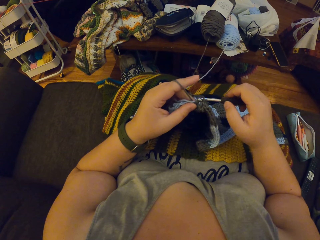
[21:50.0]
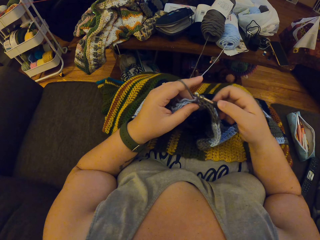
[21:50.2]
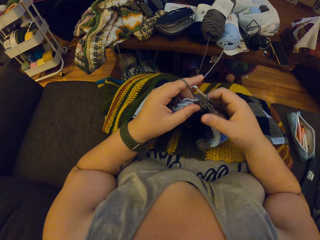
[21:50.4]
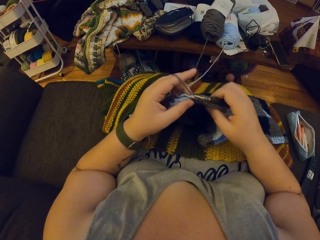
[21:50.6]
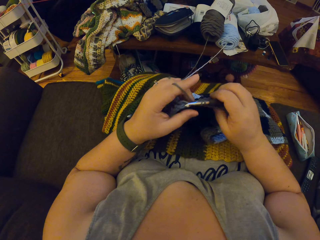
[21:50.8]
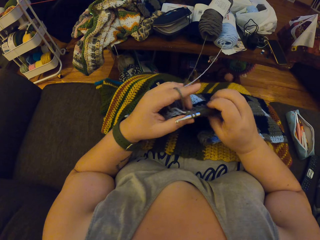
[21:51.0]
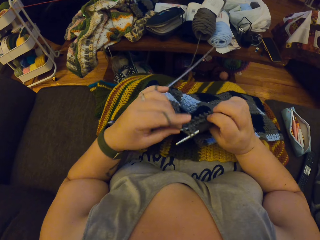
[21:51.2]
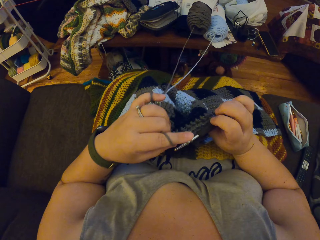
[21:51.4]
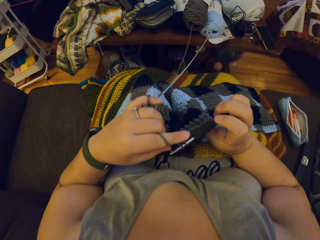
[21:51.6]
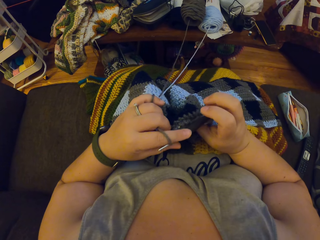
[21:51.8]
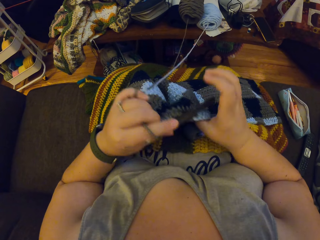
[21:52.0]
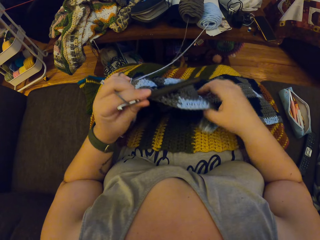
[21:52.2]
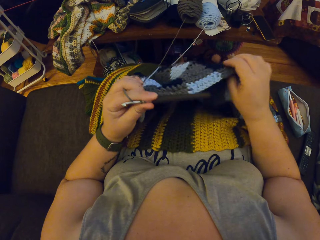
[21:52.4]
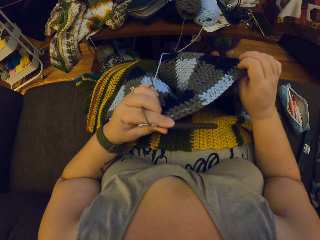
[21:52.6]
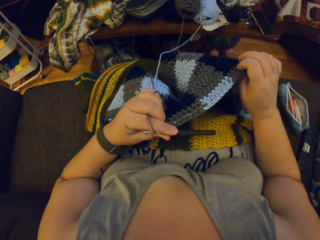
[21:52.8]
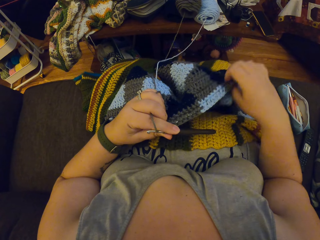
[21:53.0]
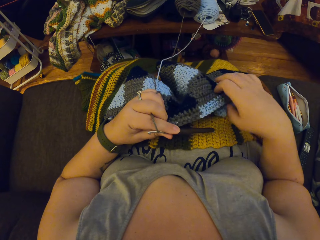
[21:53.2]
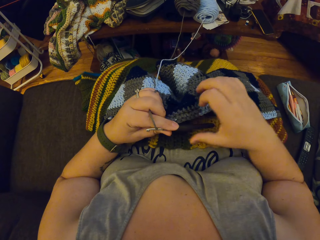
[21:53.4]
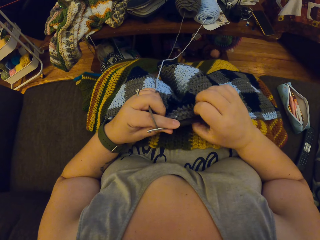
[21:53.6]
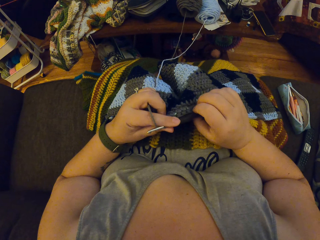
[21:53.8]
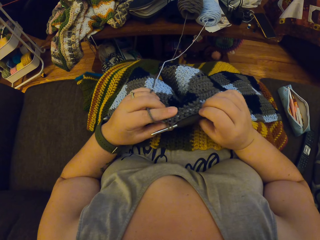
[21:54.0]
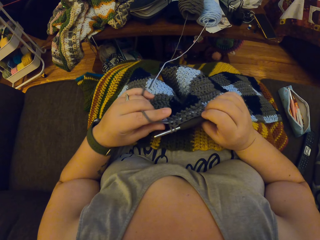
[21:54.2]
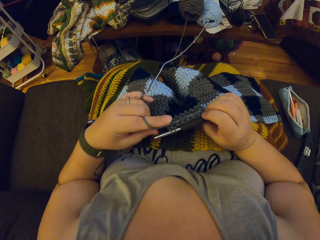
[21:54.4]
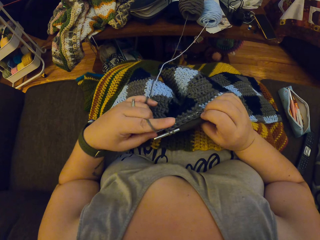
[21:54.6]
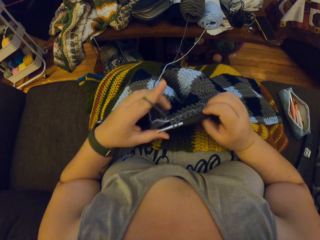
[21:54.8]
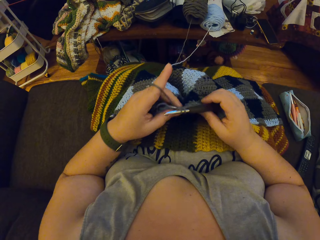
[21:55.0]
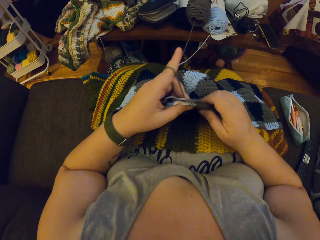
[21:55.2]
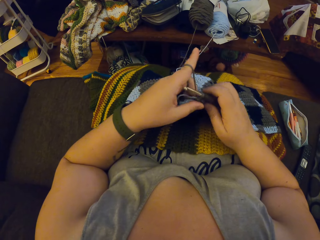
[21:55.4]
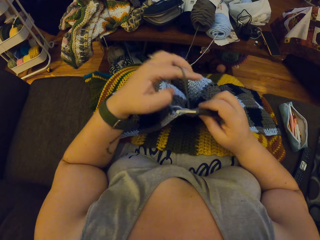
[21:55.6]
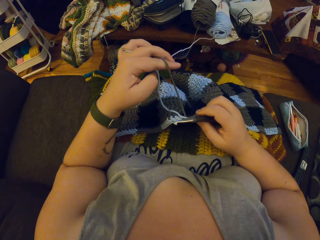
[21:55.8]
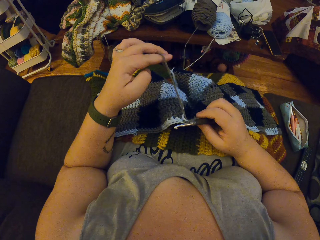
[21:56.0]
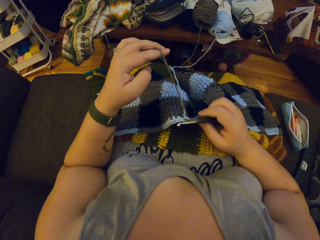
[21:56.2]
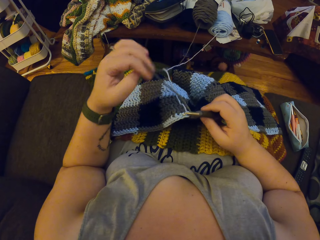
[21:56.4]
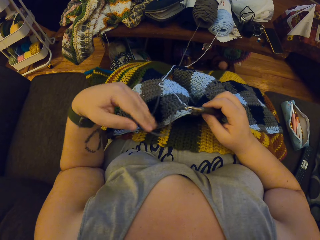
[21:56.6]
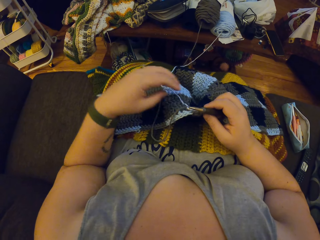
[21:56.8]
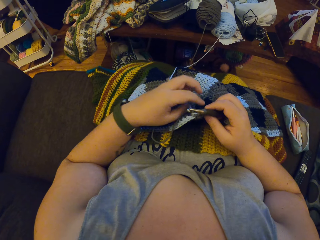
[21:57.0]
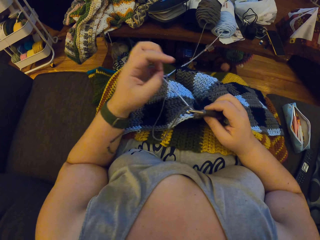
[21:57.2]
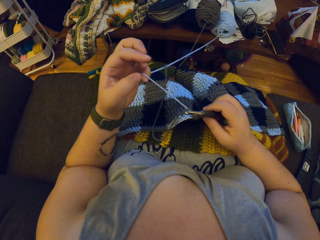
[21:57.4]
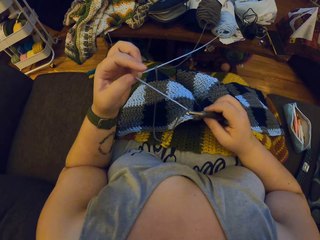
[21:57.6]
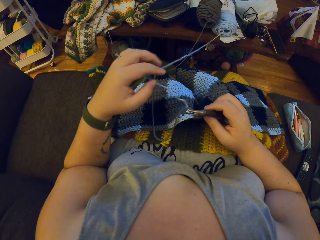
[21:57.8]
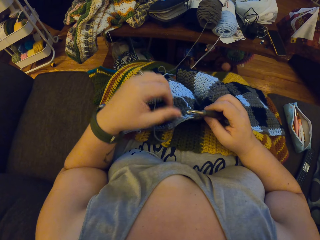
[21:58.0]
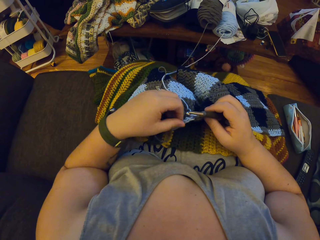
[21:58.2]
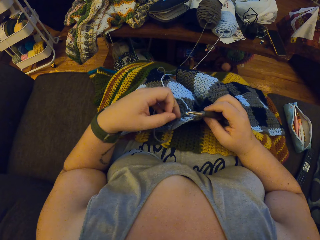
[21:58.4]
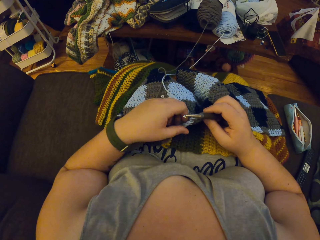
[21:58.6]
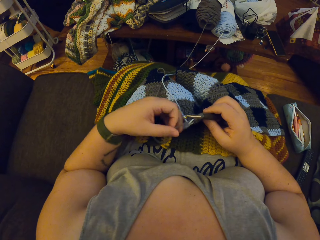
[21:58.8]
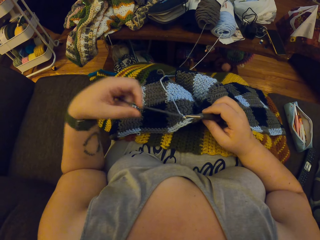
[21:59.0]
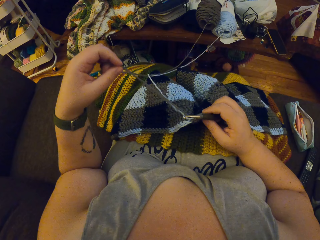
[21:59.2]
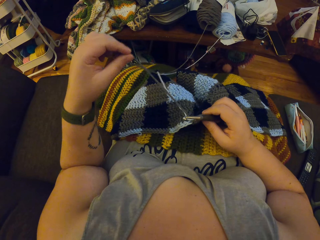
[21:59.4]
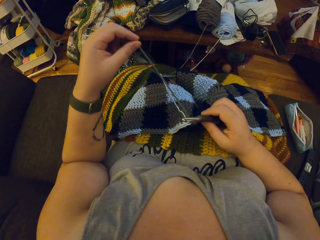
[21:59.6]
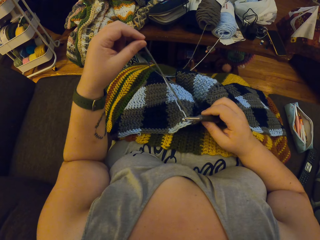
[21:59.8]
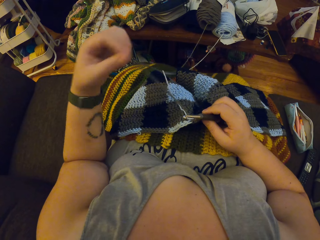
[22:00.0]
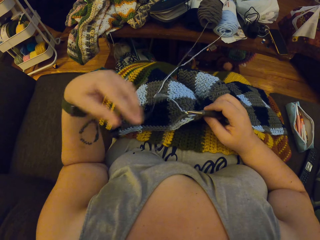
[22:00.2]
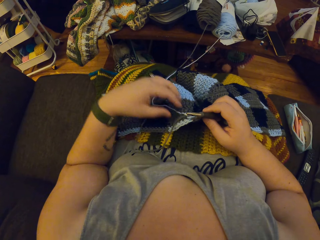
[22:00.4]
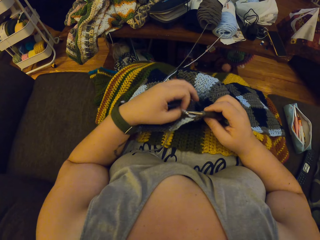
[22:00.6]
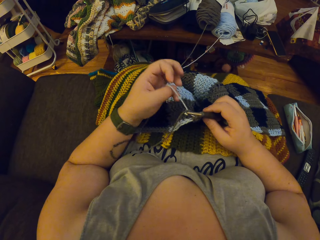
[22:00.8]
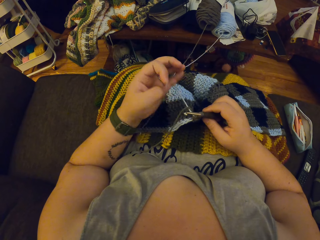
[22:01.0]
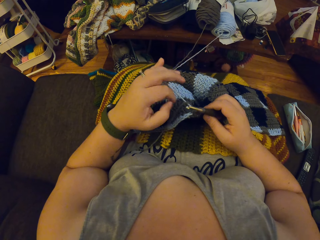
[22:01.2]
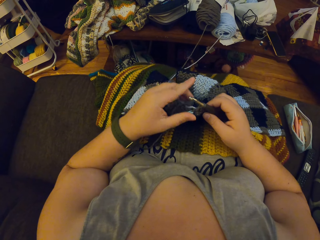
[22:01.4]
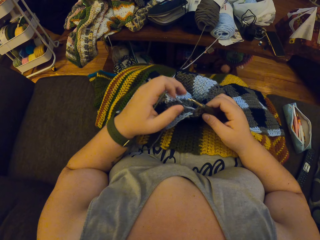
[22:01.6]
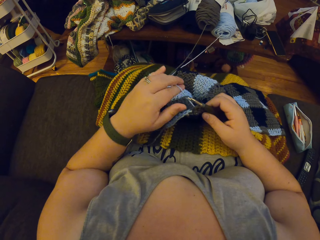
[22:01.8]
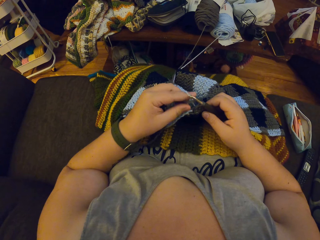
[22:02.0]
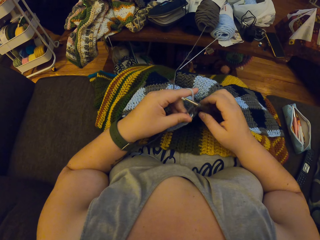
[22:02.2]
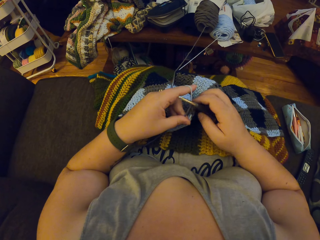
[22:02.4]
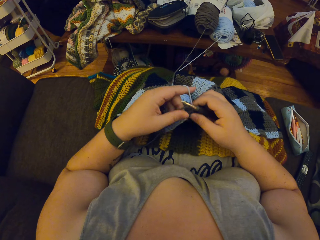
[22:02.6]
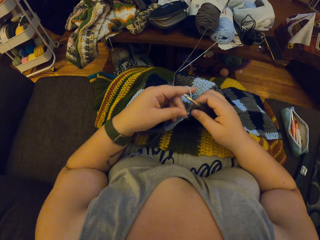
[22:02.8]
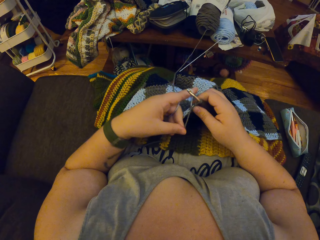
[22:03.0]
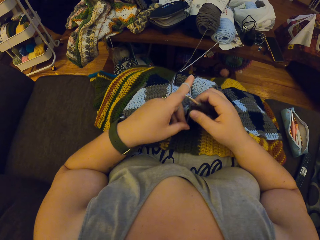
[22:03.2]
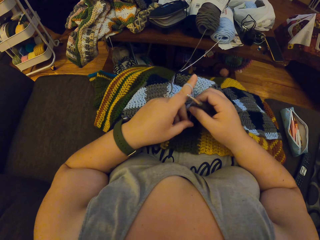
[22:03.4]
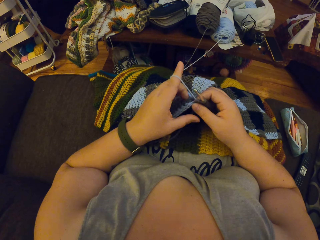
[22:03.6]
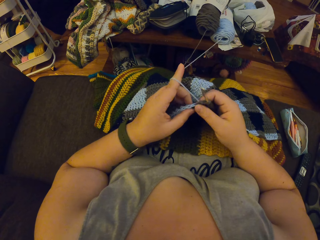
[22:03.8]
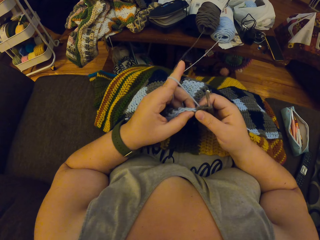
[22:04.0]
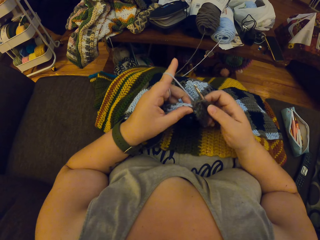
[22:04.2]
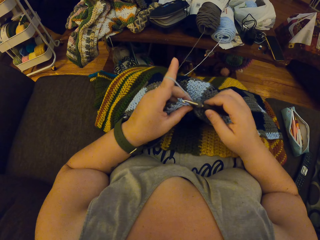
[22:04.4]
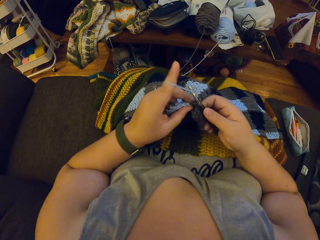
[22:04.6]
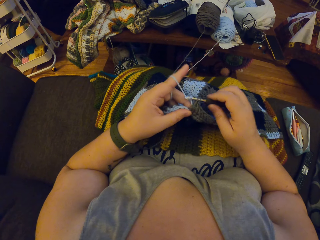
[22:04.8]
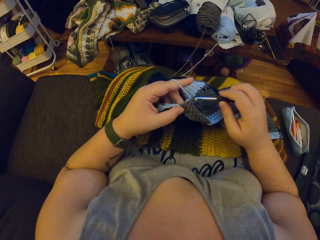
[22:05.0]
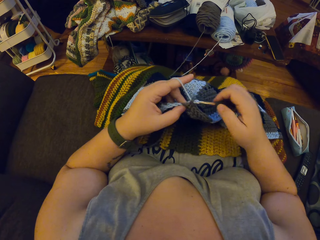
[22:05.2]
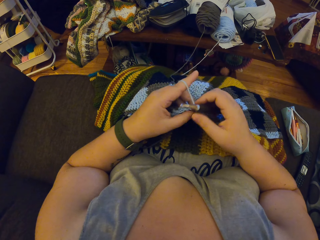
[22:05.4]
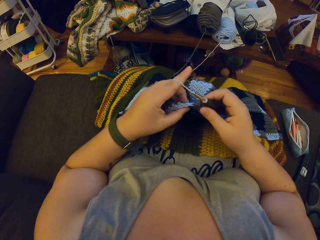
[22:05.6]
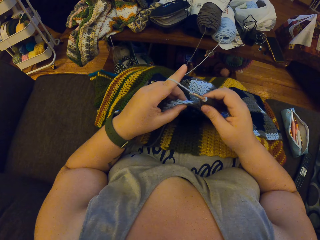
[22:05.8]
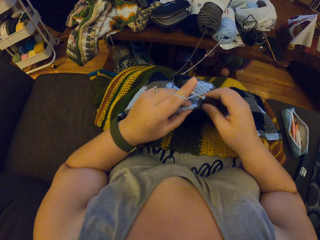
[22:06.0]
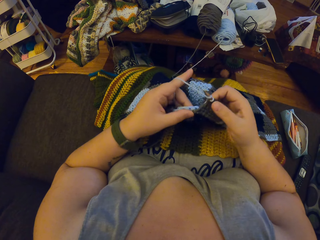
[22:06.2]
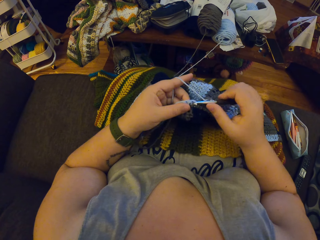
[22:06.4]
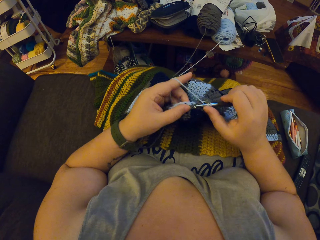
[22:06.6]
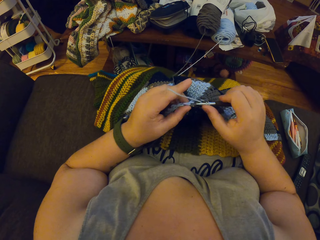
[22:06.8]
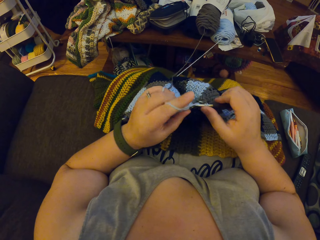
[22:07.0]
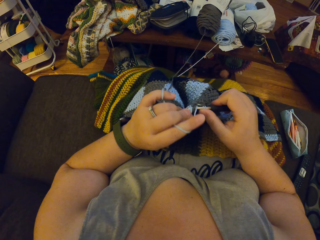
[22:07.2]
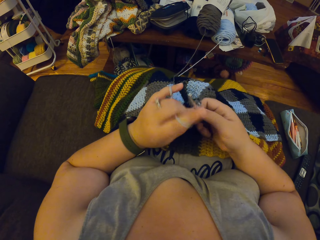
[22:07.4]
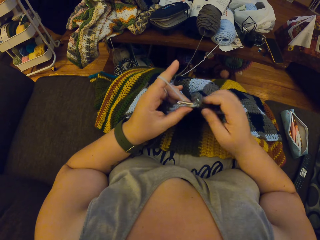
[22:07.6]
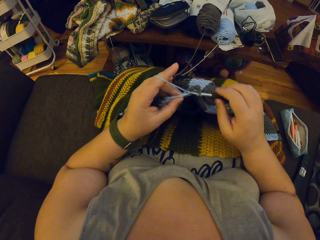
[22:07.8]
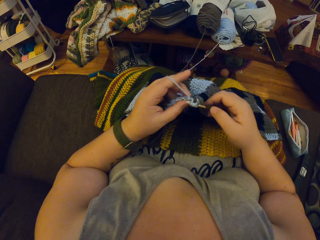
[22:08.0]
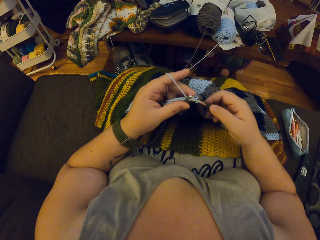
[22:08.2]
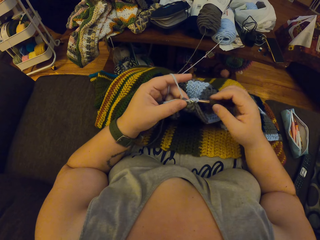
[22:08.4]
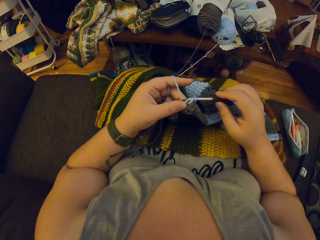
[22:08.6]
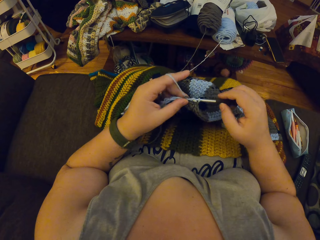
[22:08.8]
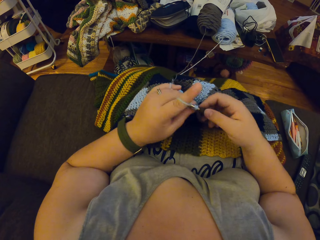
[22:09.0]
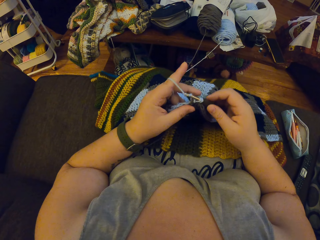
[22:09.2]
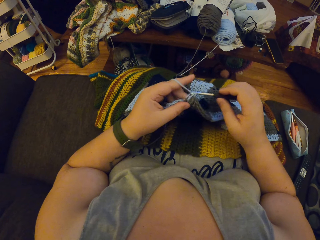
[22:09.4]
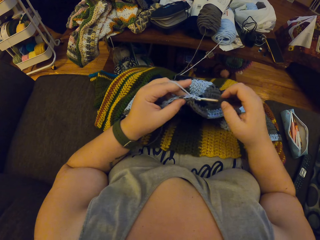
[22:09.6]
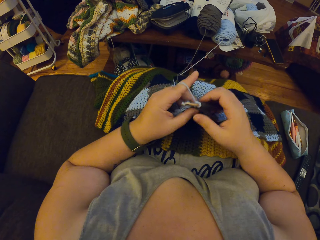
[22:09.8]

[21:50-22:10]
The camera wearer straightens the fabric. They knit the fabric with the hooked needle.
